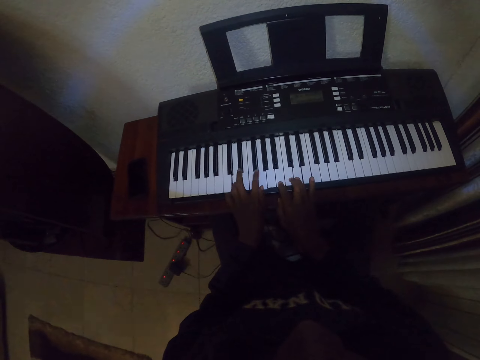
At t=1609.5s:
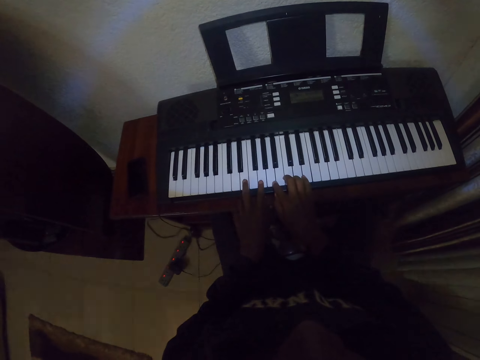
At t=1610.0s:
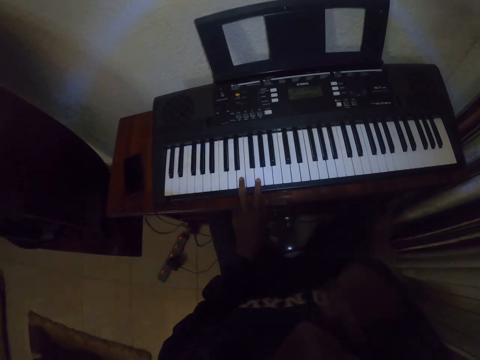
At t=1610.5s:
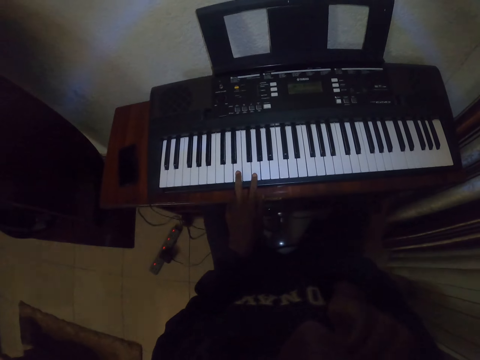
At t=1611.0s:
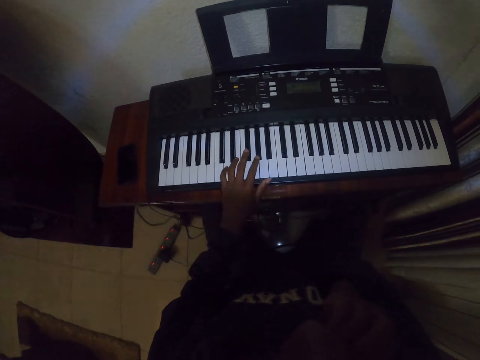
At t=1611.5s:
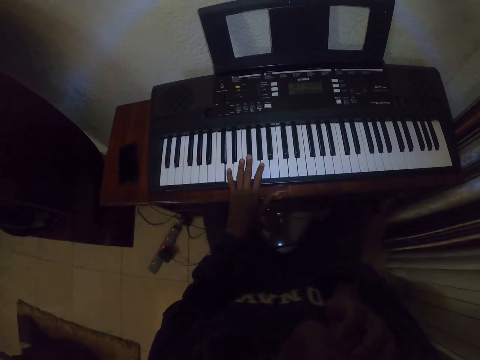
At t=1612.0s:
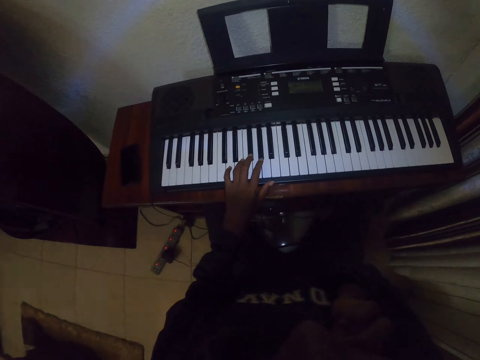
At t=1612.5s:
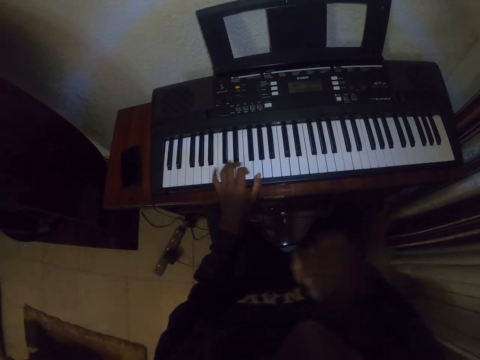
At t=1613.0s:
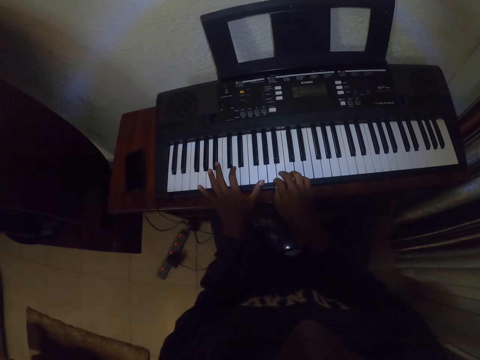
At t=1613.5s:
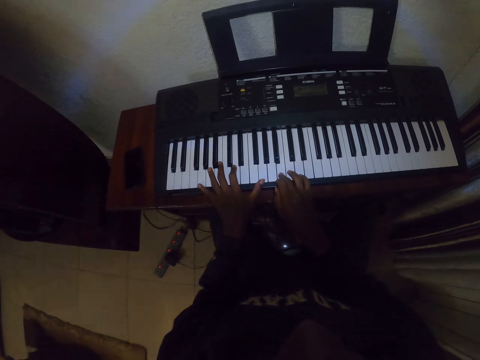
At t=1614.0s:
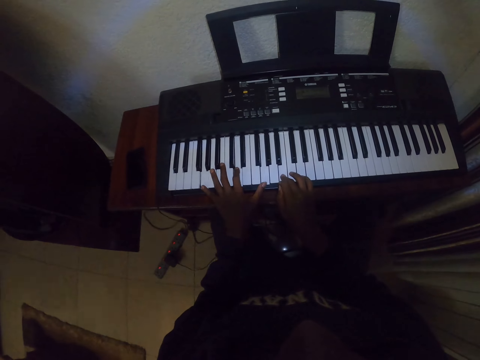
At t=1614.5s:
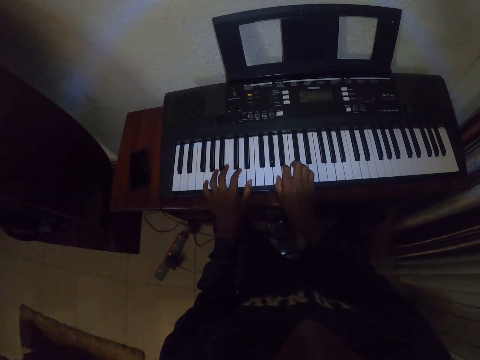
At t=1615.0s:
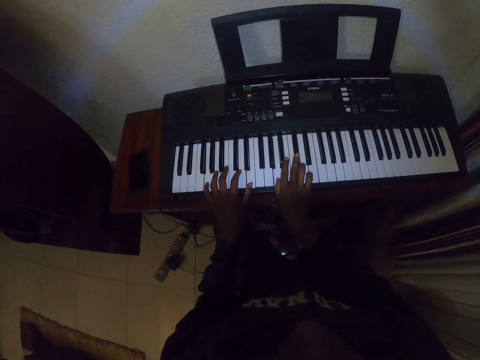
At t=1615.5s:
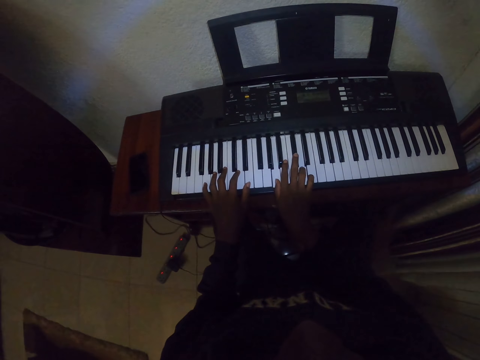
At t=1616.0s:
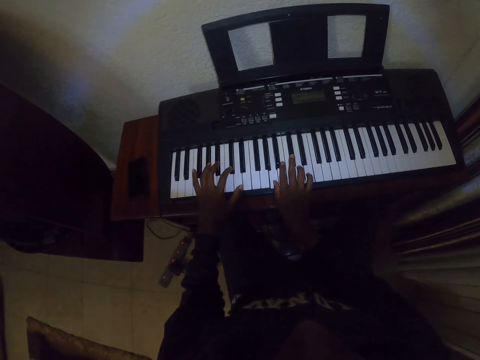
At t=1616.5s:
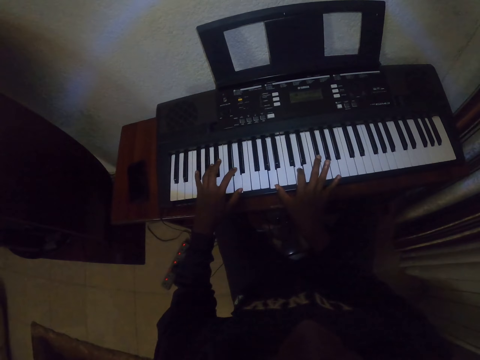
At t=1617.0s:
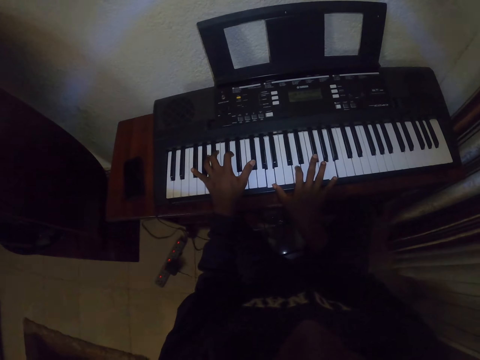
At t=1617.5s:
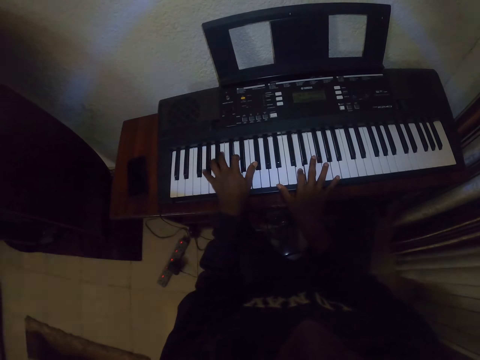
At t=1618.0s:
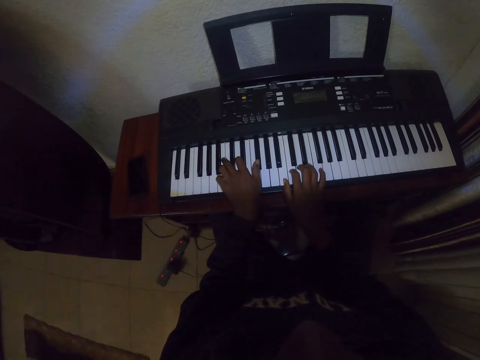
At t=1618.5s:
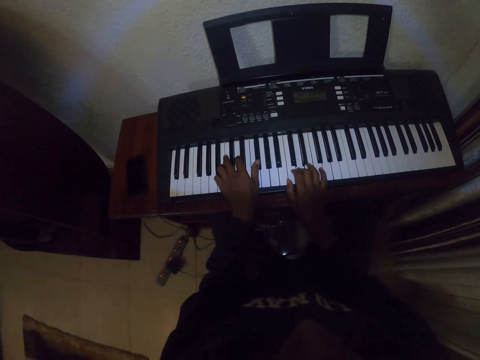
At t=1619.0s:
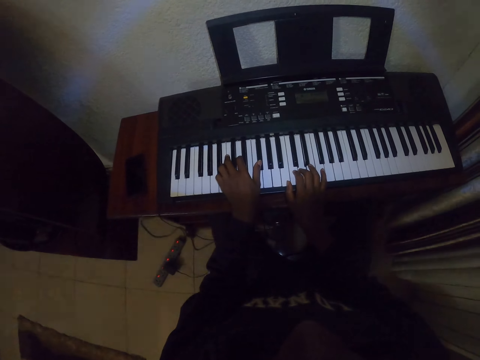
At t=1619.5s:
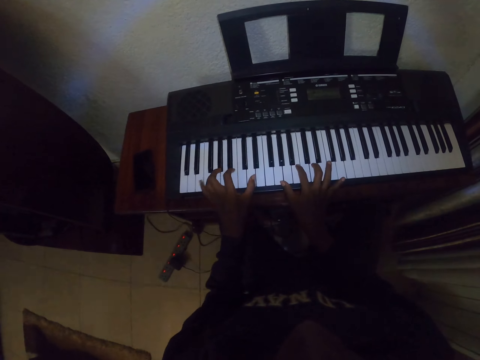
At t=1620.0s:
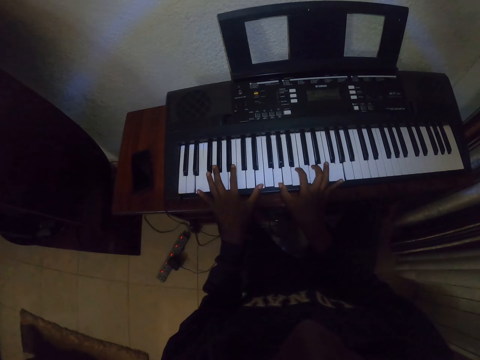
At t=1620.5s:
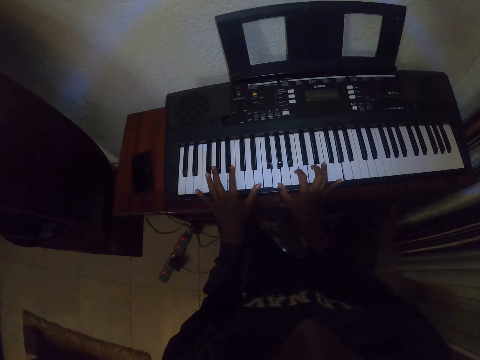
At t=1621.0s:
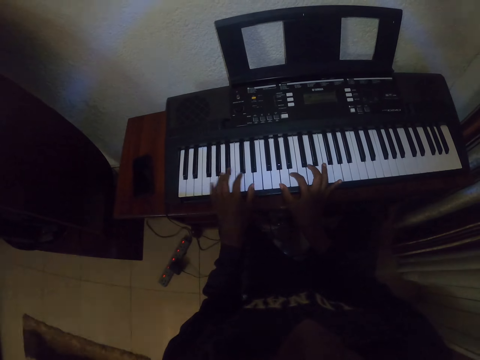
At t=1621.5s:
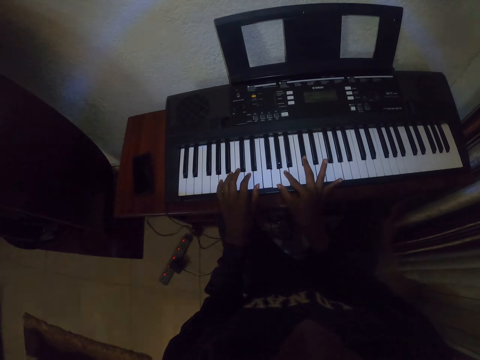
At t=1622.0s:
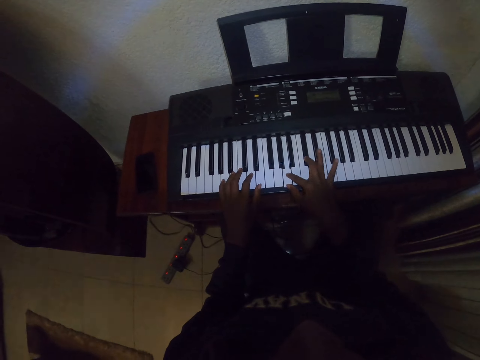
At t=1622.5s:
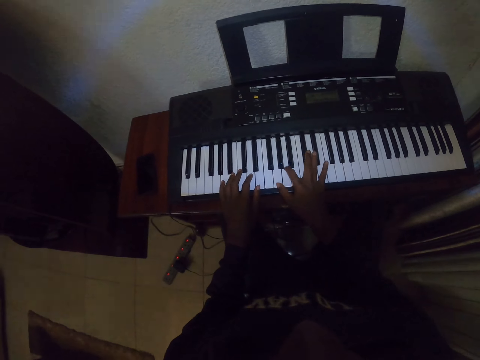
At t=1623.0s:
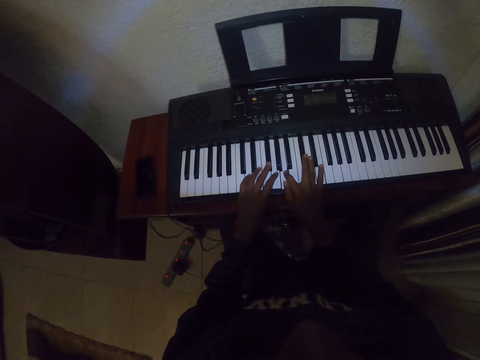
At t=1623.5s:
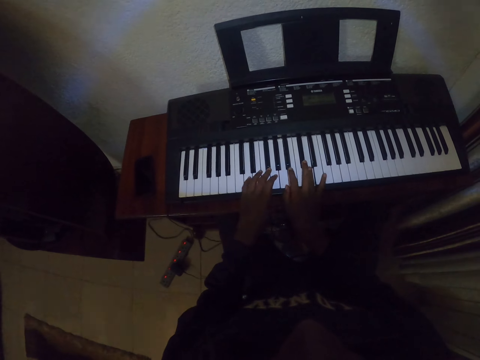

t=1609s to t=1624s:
The camera wearer touches the face with the right hand. They play the keyboard with the left hand. They play the keyboard with both hands.

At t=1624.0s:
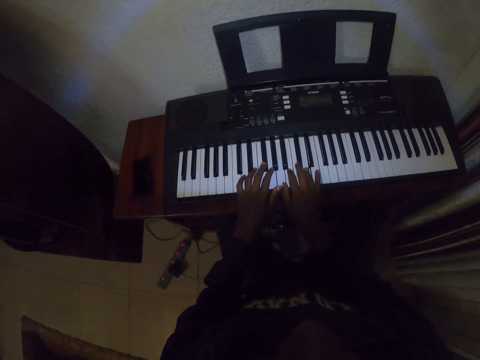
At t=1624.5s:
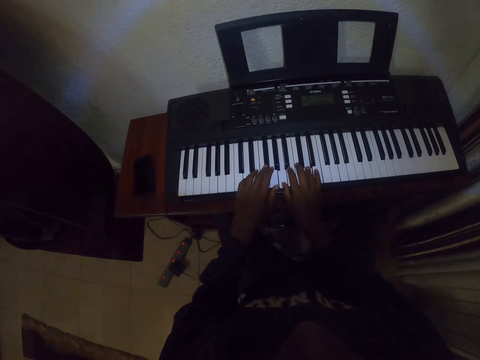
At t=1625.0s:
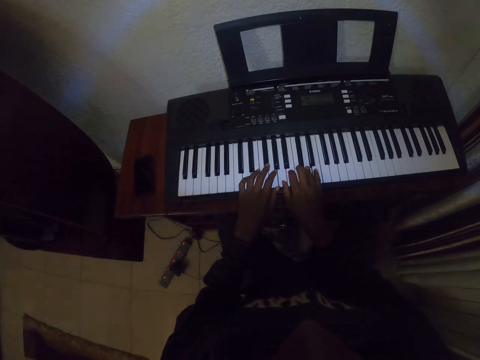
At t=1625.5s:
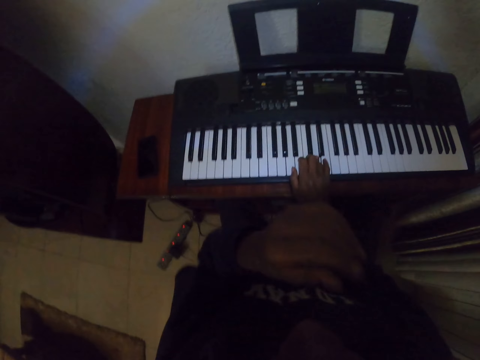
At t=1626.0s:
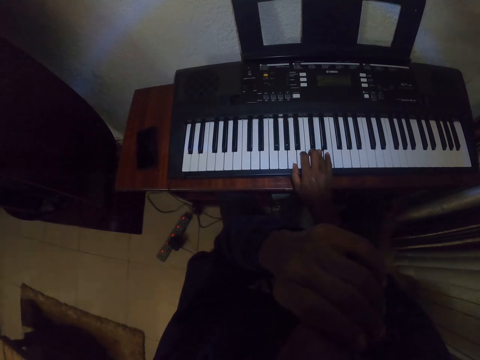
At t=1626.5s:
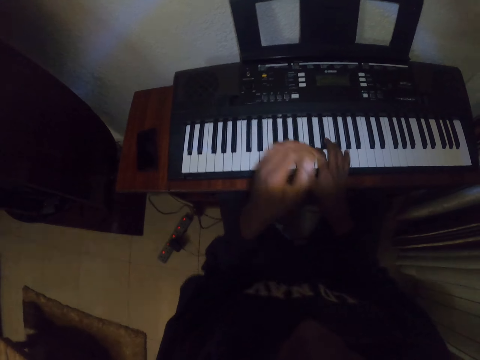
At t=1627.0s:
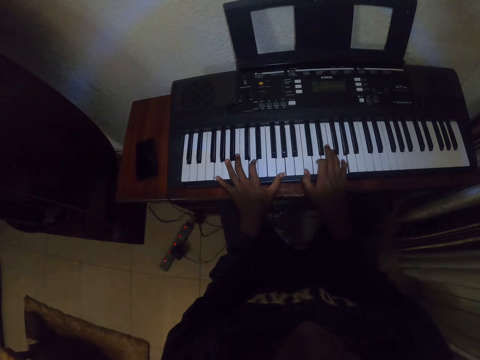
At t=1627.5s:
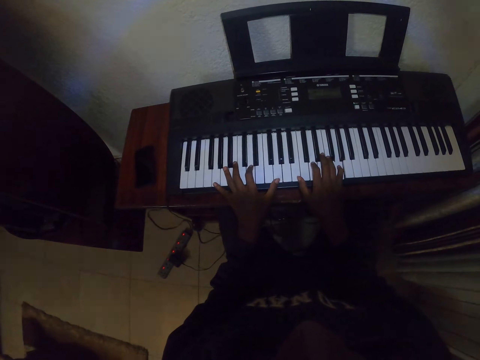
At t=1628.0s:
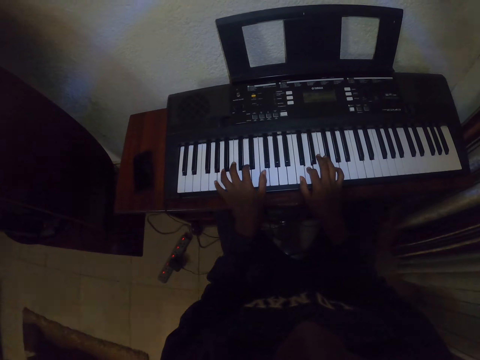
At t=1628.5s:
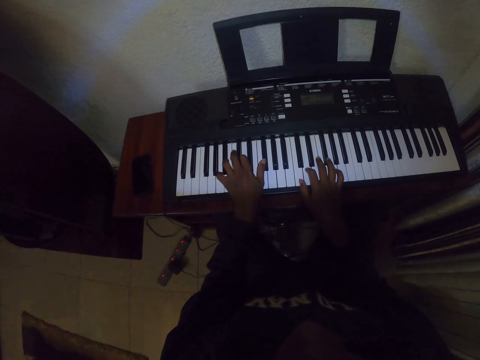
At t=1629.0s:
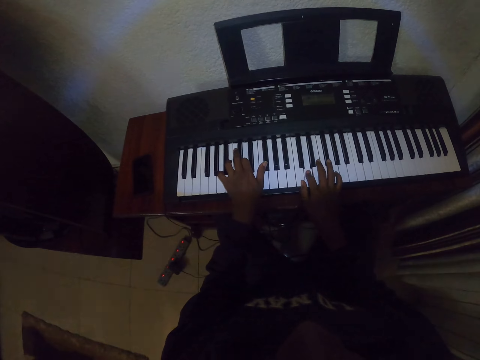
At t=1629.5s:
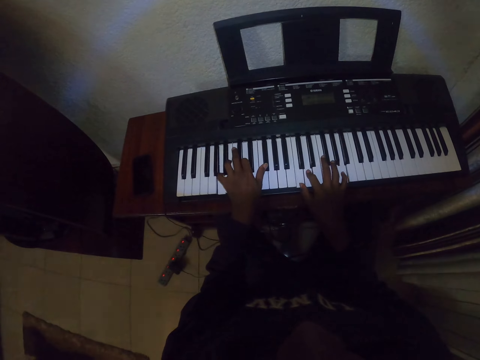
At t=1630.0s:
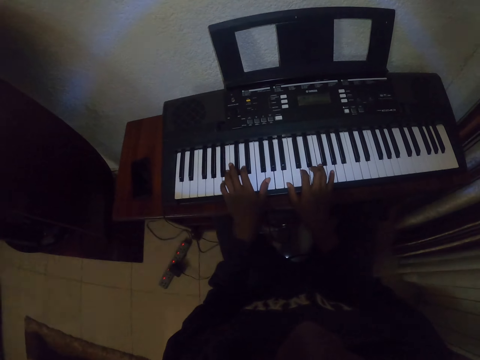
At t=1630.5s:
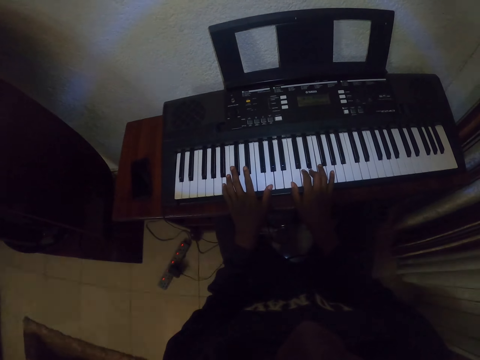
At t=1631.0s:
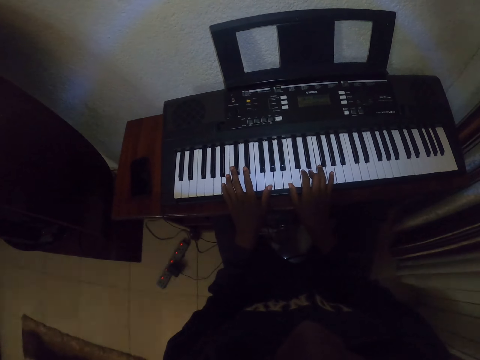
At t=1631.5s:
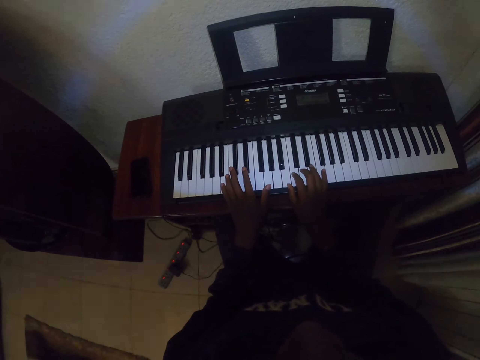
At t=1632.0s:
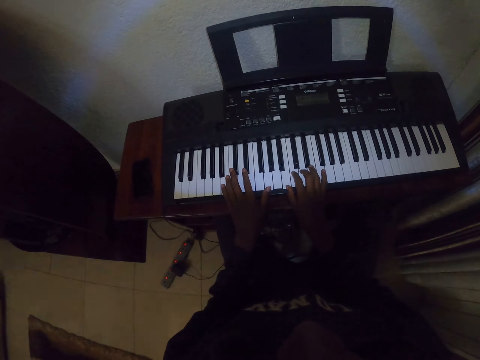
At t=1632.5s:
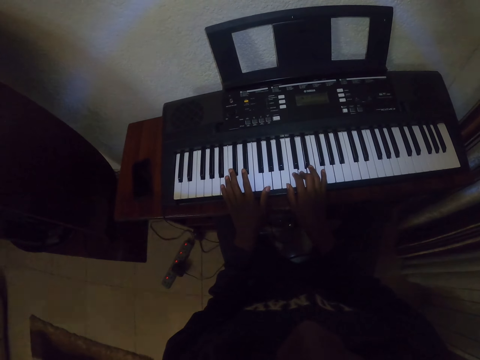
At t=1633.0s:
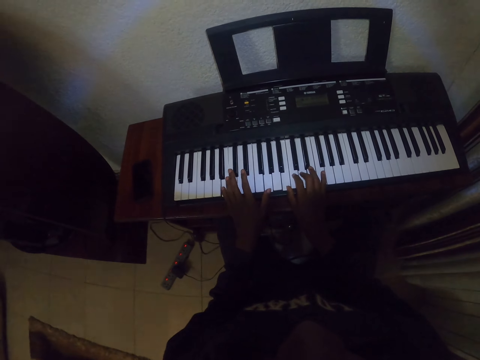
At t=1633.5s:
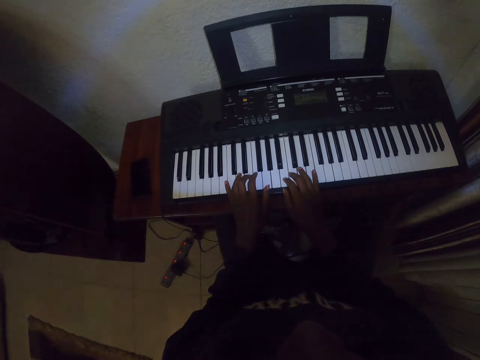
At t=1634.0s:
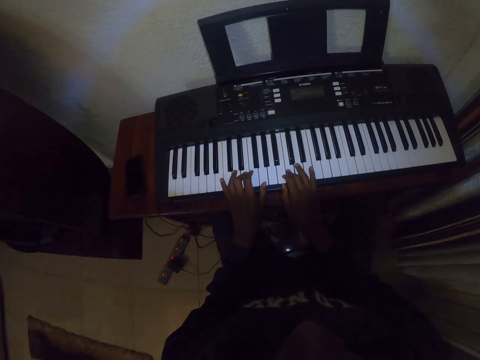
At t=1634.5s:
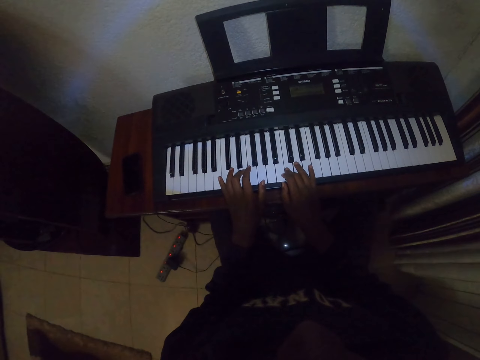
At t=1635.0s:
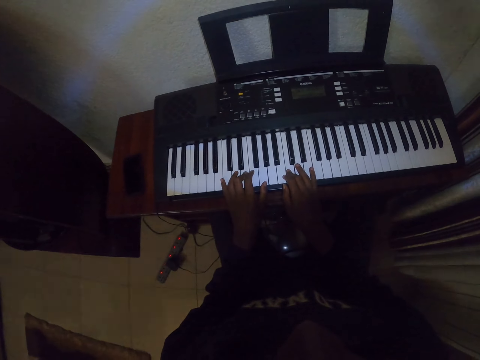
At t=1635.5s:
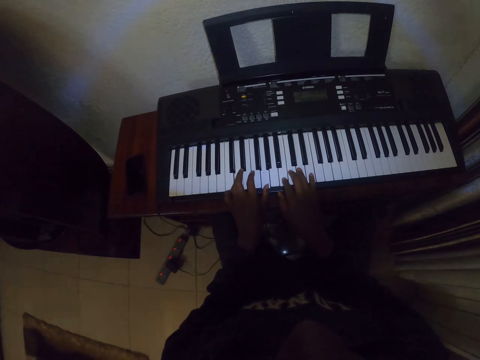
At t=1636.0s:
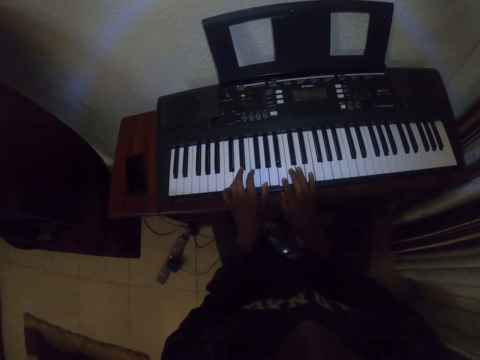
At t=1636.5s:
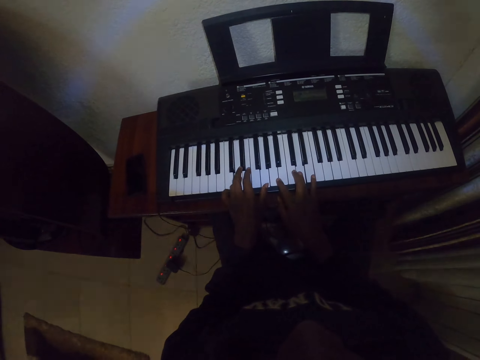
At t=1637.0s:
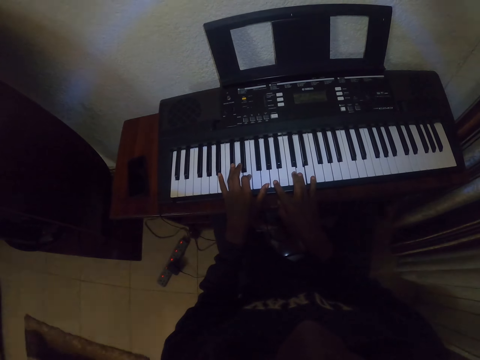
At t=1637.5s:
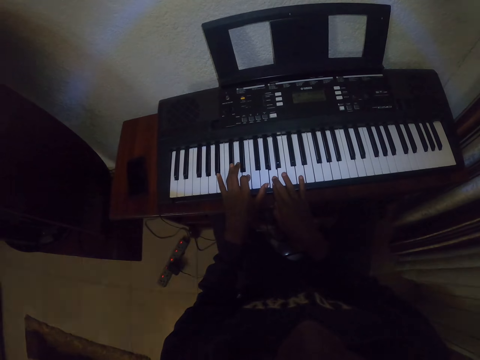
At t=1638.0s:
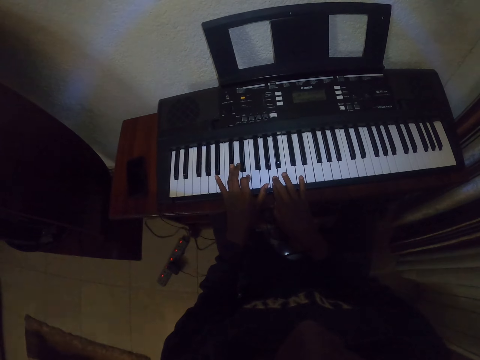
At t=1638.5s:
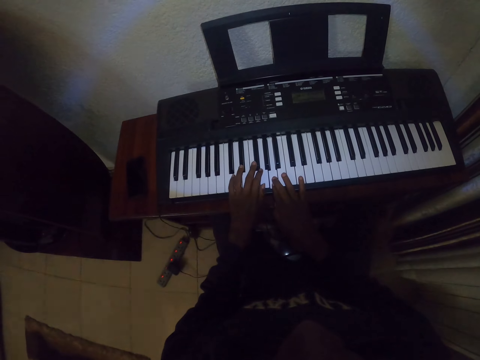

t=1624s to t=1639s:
The camera wearer touches the face with the left hand. They play the keyboard with both hands. They hold the keyboard with both hands. They play the keyboard with both hands.
